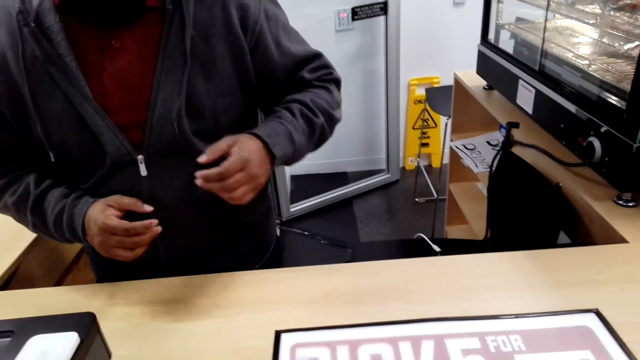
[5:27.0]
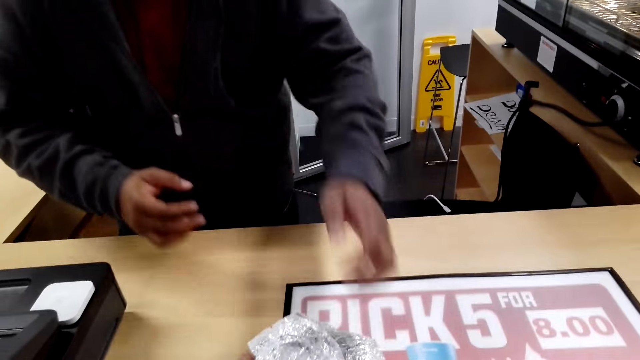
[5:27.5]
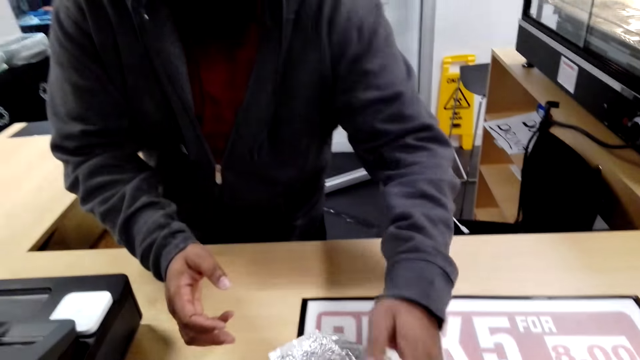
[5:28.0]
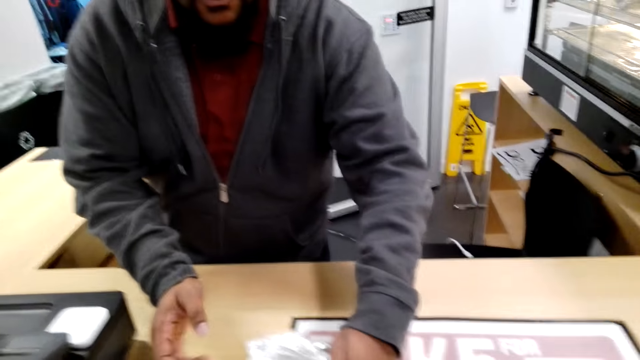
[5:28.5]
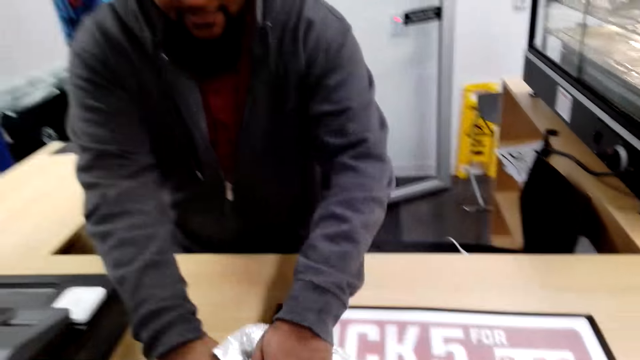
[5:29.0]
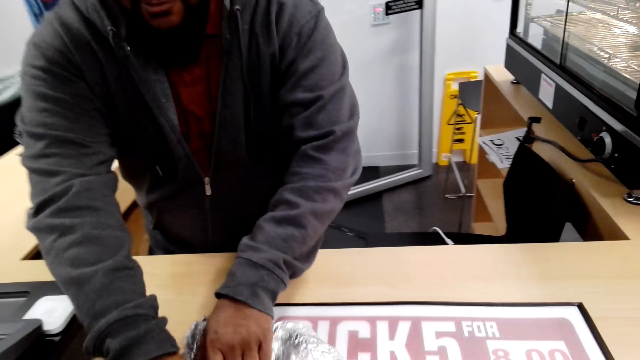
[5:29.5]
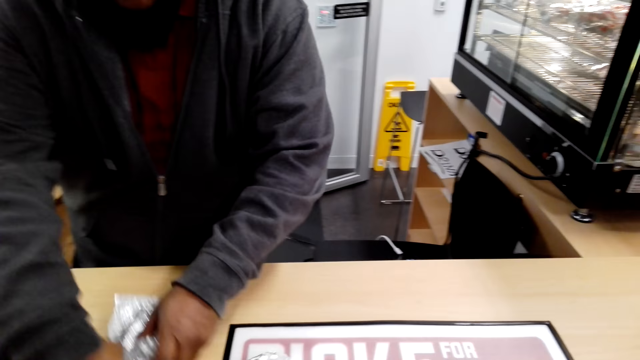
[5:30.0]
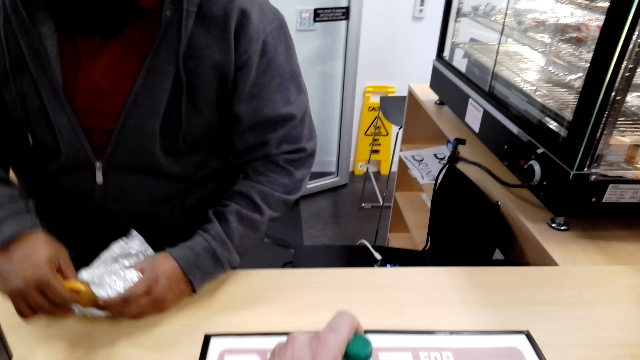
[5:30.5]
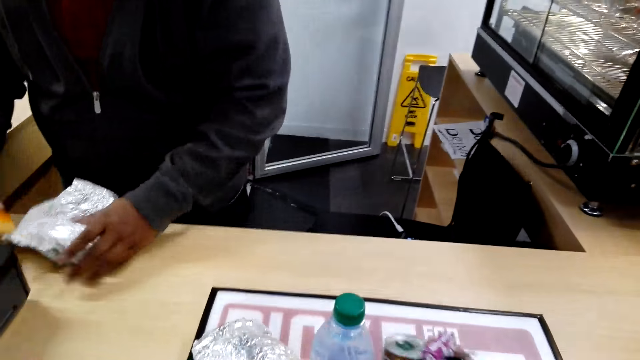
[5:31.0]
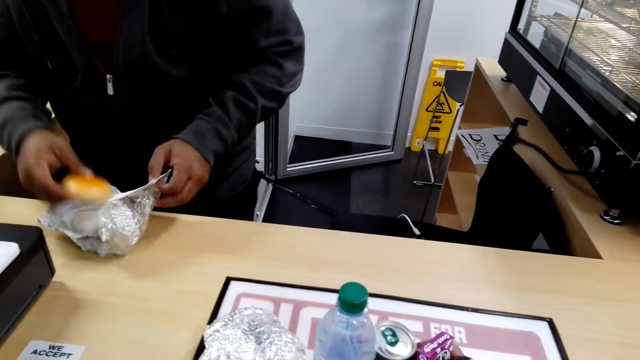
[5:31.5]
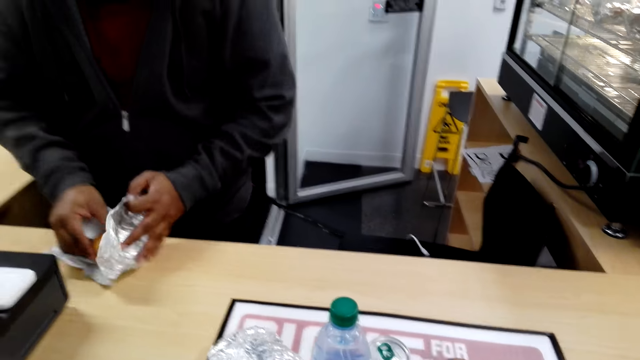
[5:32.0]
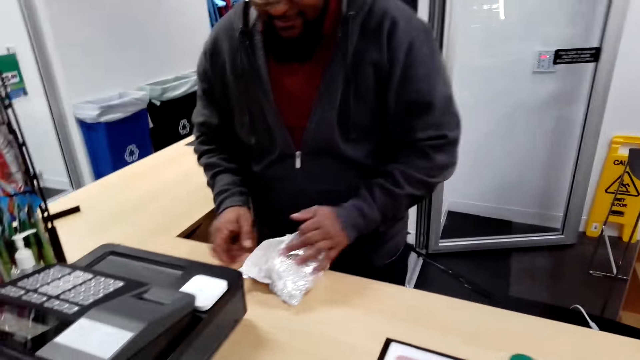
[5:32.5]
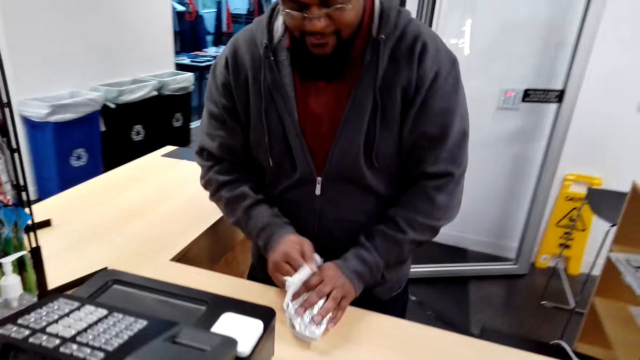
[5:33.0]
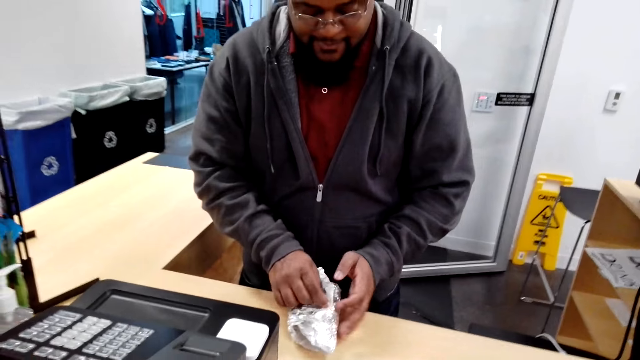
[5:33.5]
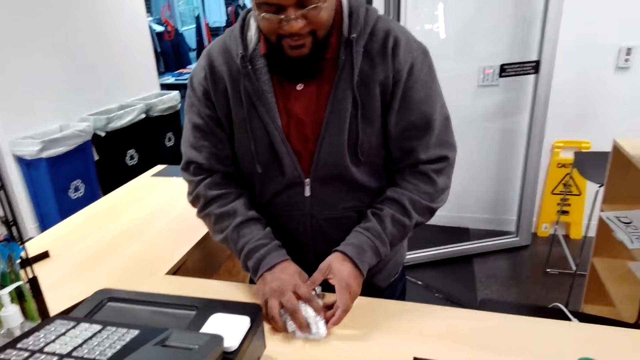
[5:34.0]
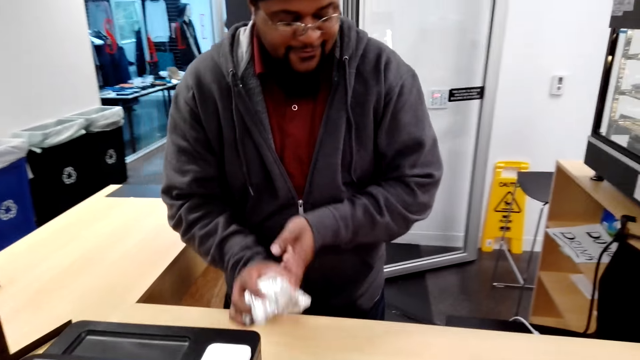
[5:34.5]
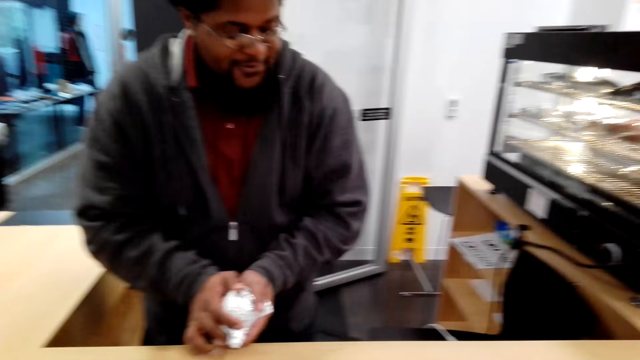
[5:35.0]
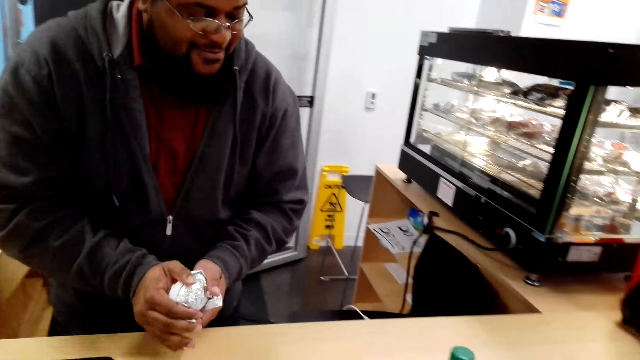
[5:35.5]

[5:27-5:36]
A cashier moves hands. The camera wearer talks to the cashier. The cashier collects snacks. The camera wearer puts a bottle on the counter. The cashier wraps the buns. The camera wearer drops the snacks on the counter.

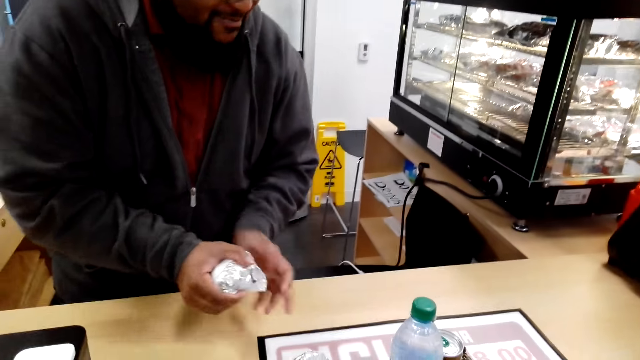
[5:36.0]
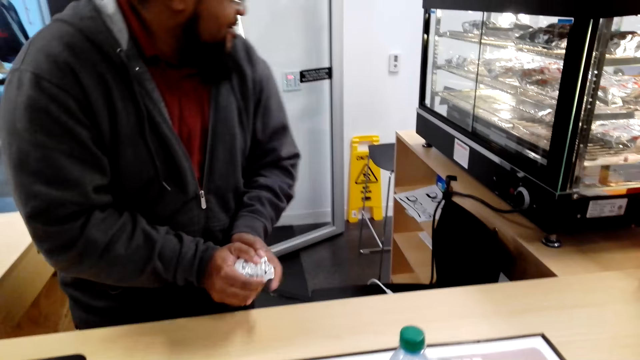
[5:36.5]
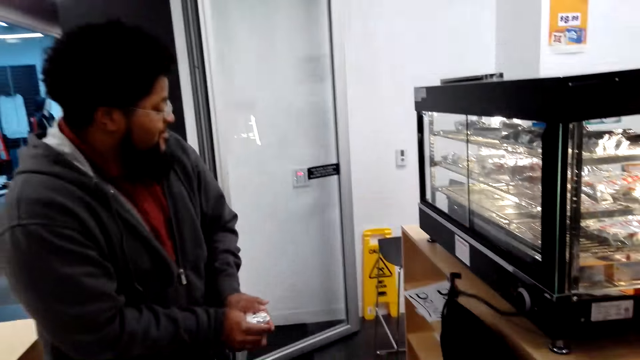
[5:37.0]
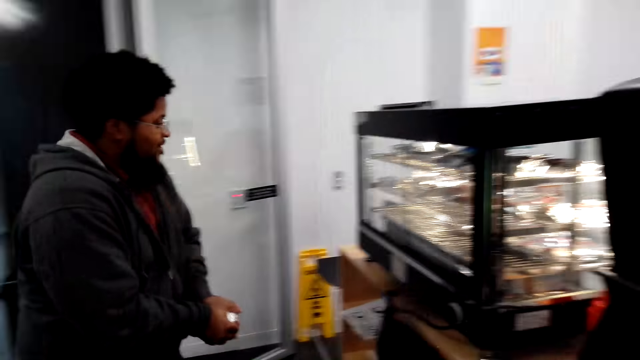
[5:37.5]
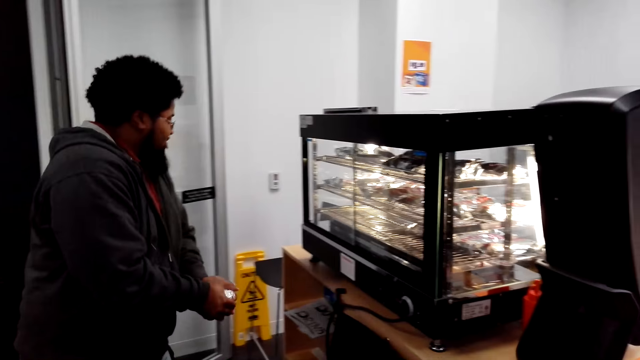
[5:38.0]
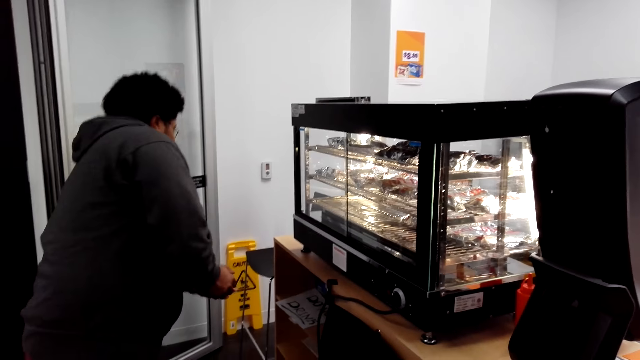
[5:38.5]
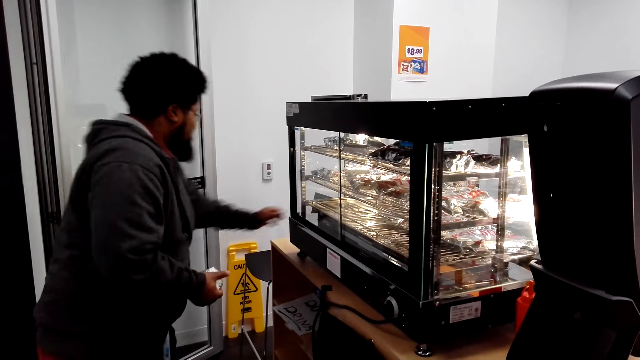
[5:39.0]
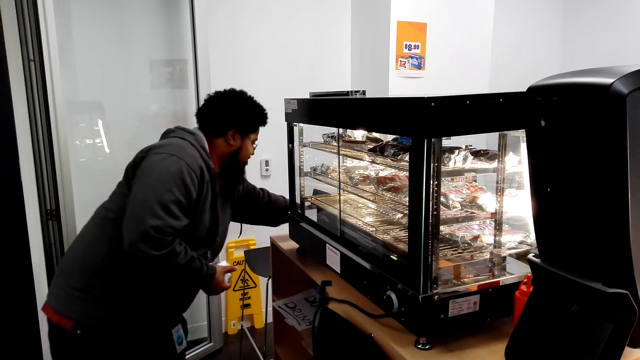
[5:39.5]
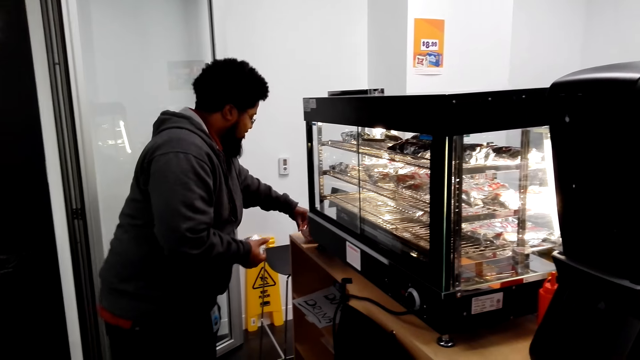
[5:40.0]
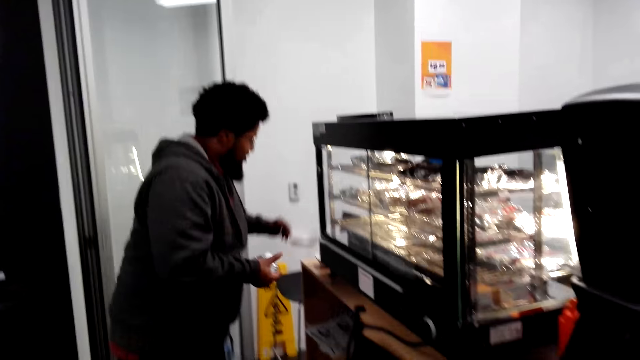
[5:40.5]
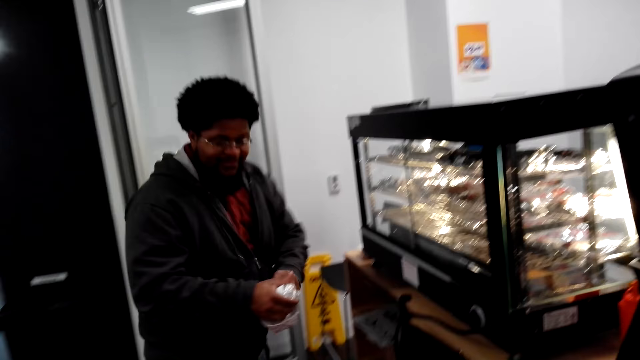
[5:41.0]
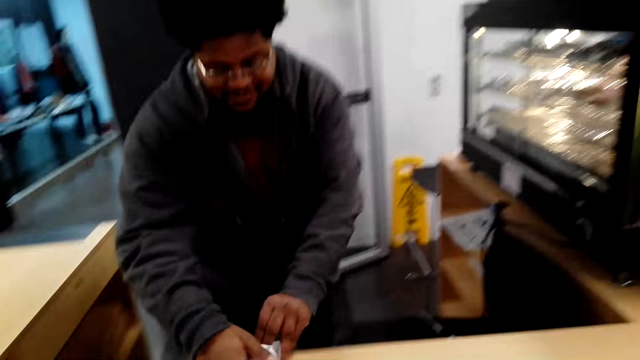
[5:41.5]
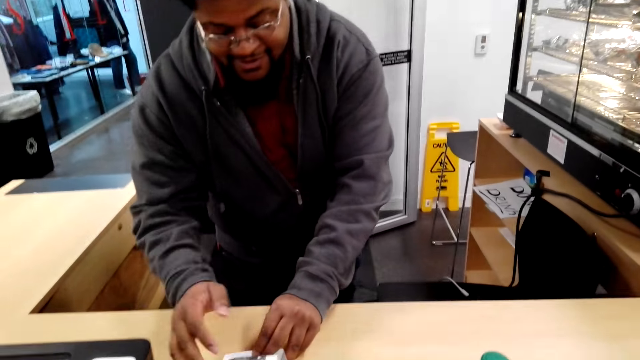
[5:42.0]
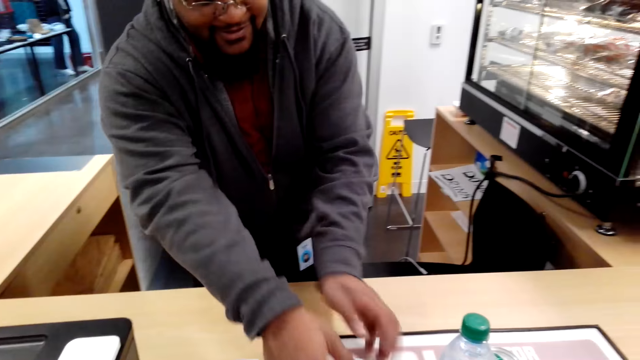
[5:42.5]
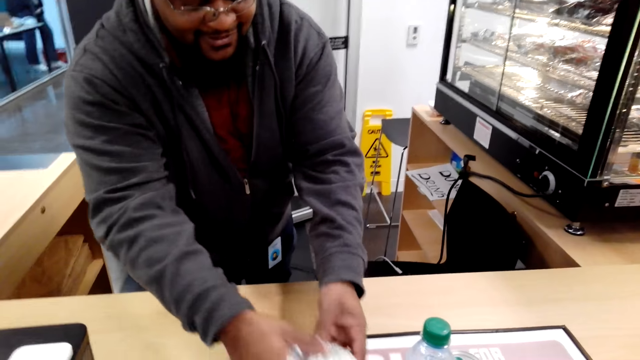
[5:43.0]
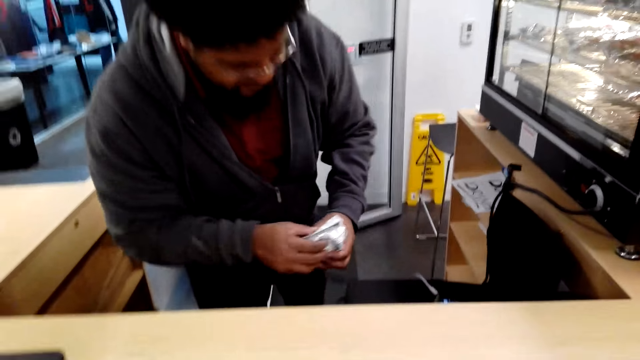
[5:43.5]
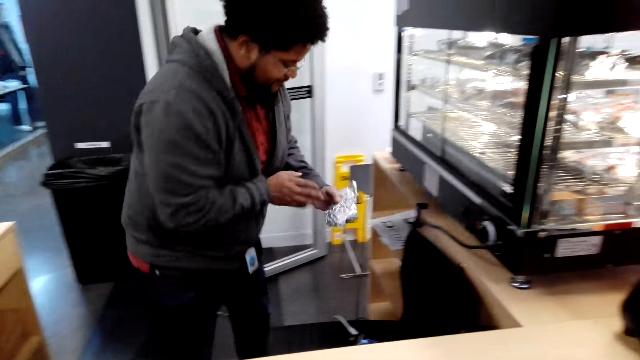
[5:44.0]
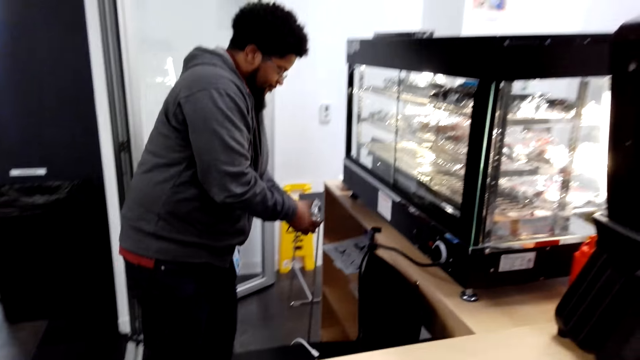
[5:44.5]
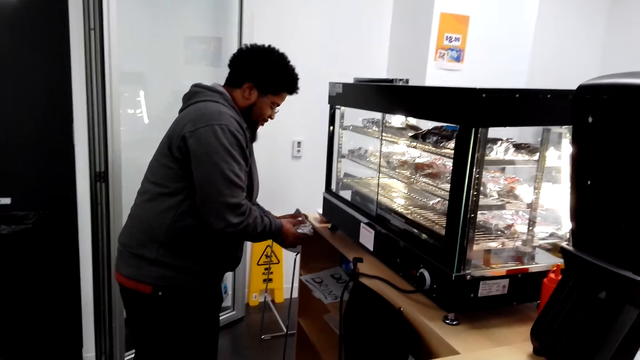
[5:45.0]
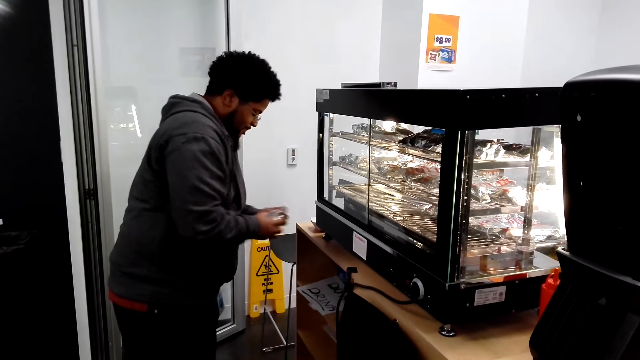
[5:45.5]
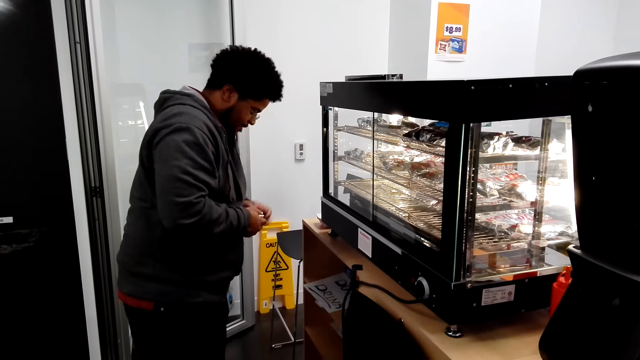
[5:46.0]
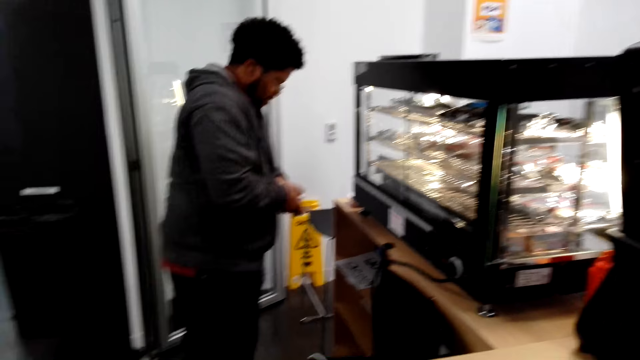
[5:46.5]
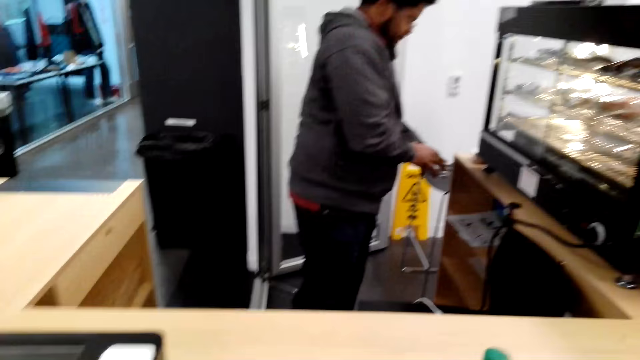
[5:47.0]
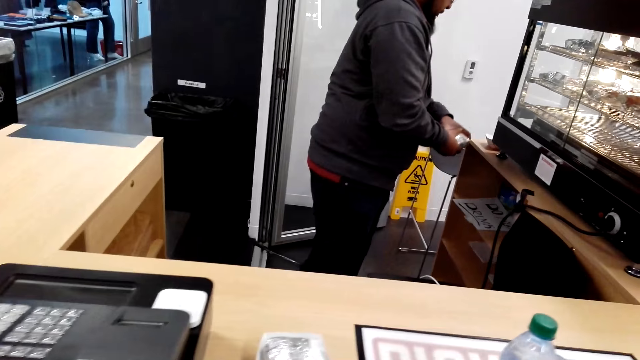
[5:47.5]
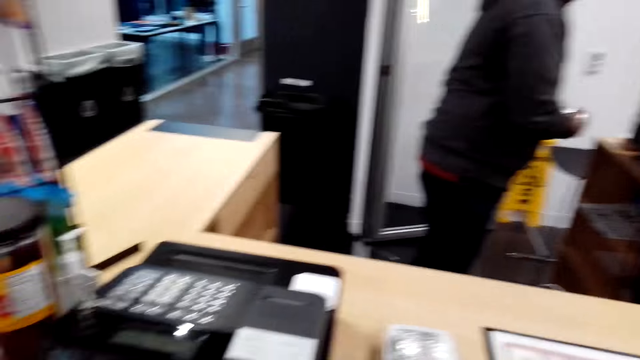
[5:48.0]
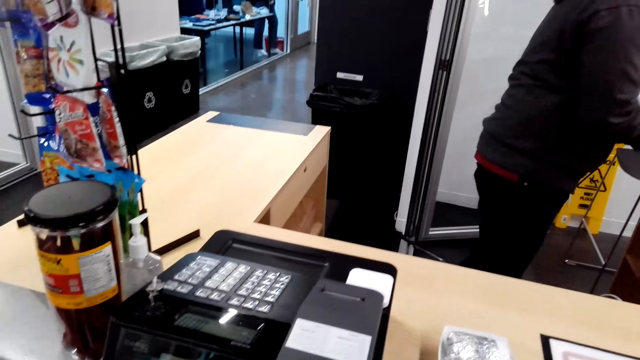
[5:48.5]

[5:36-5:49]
A cashier moves to the other side. The cashier picks up a bag. The cashier puts buns in the khaki bag. The cashier places a snack on the counter, picks up a snack and wraps the snack.
